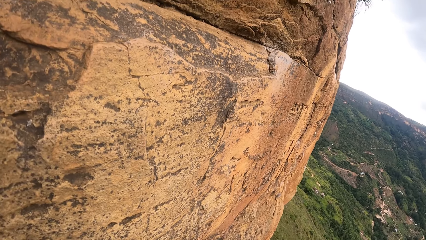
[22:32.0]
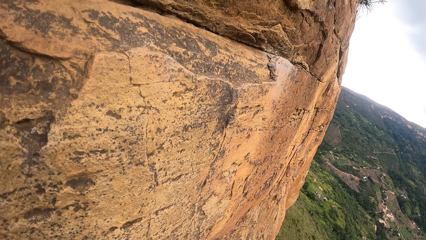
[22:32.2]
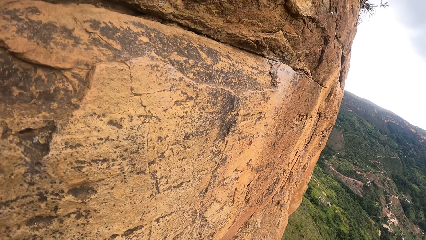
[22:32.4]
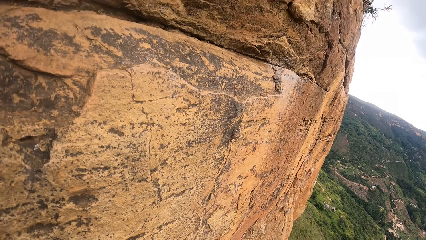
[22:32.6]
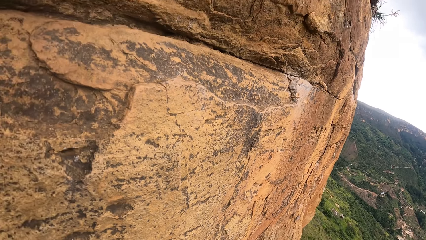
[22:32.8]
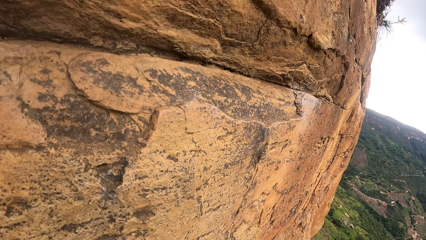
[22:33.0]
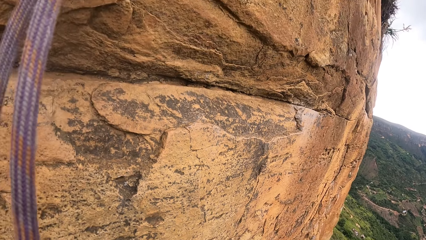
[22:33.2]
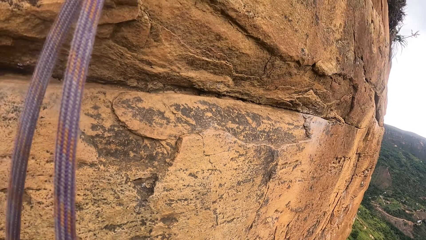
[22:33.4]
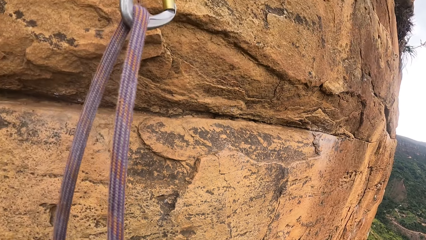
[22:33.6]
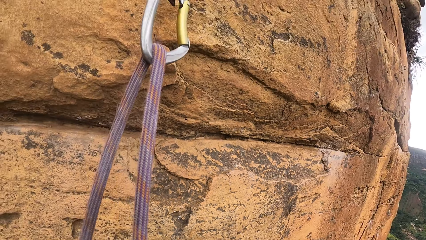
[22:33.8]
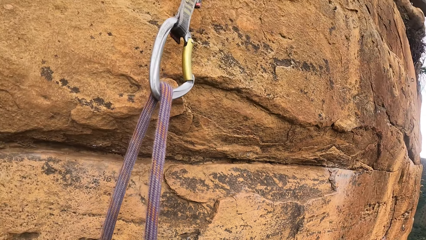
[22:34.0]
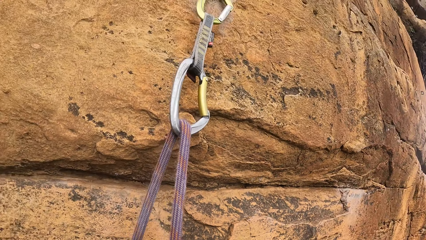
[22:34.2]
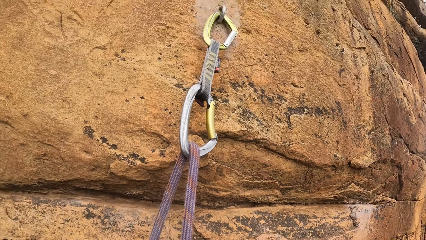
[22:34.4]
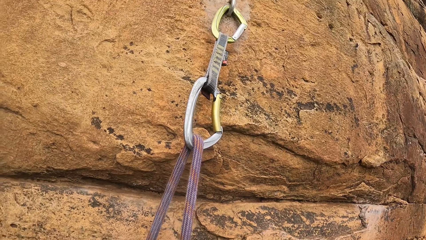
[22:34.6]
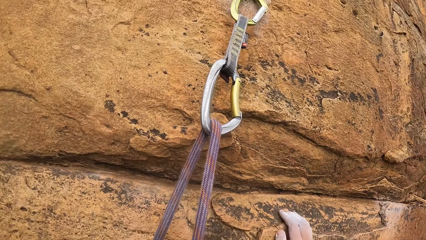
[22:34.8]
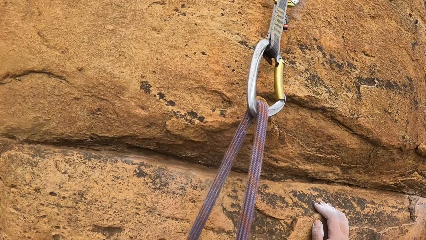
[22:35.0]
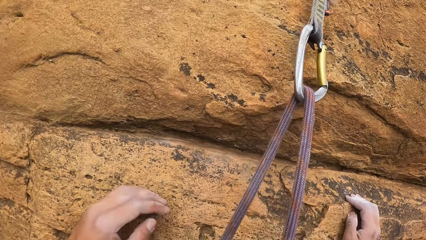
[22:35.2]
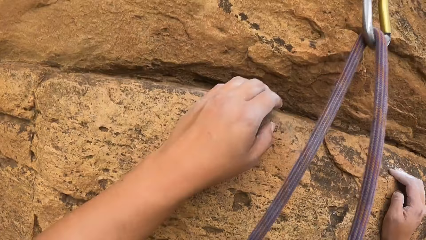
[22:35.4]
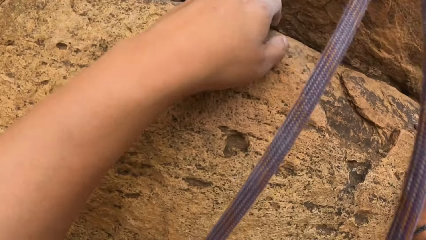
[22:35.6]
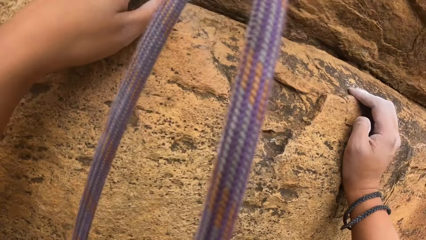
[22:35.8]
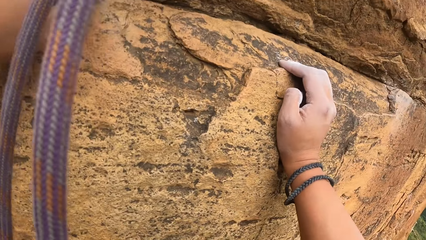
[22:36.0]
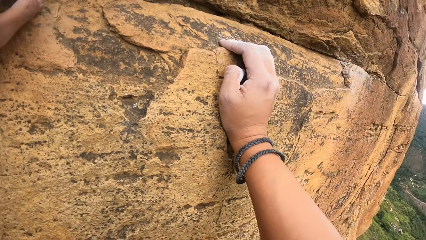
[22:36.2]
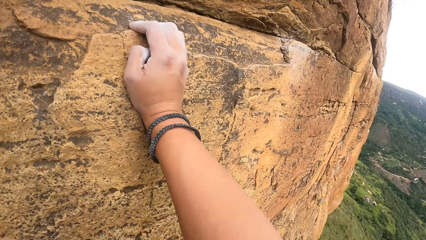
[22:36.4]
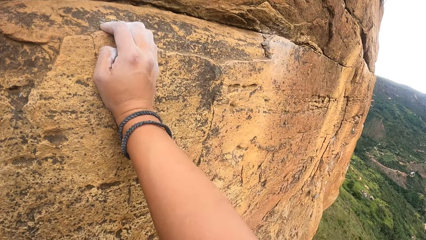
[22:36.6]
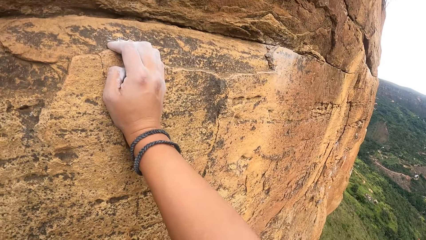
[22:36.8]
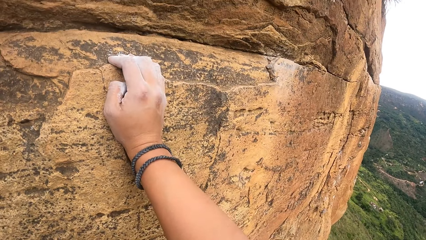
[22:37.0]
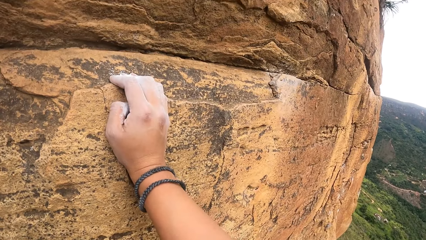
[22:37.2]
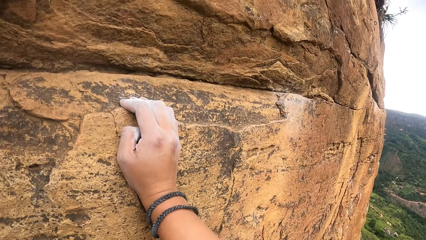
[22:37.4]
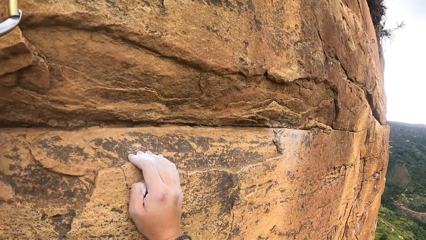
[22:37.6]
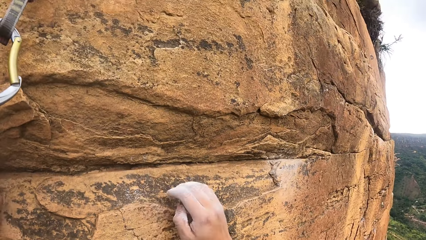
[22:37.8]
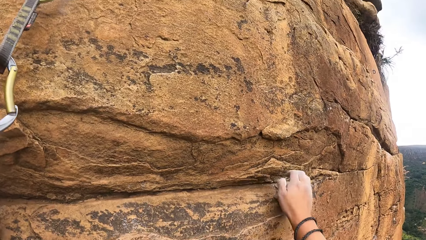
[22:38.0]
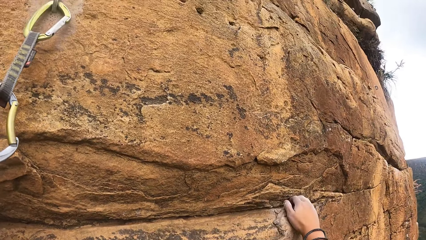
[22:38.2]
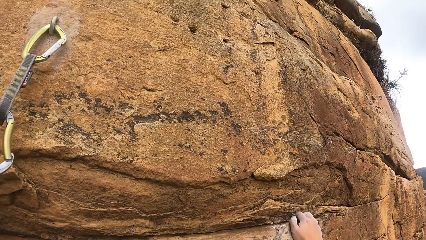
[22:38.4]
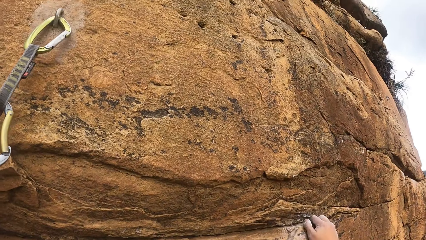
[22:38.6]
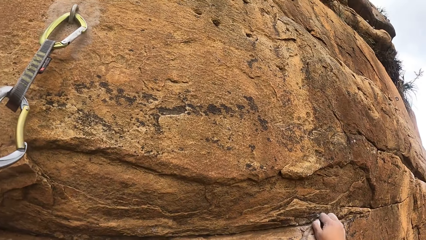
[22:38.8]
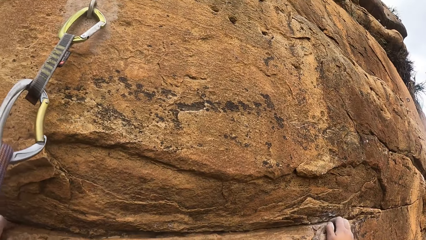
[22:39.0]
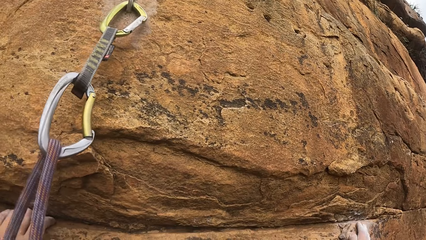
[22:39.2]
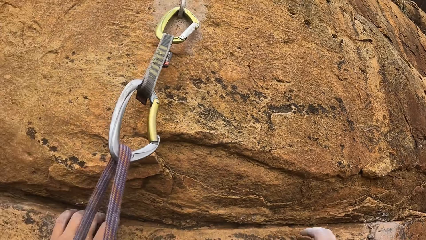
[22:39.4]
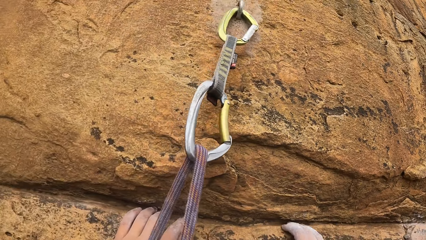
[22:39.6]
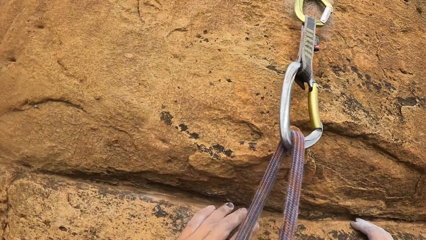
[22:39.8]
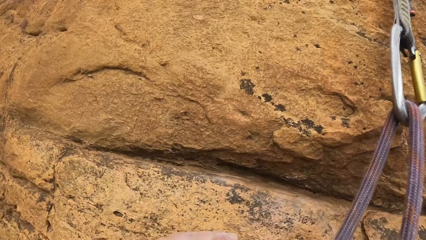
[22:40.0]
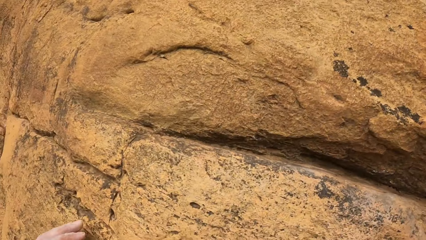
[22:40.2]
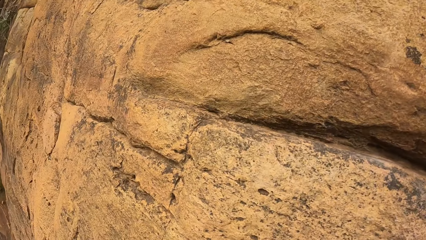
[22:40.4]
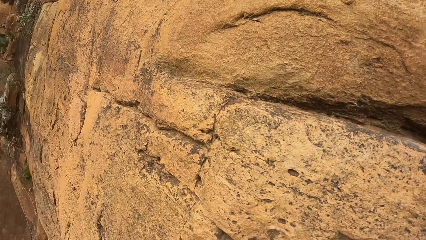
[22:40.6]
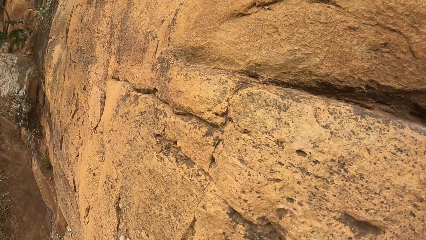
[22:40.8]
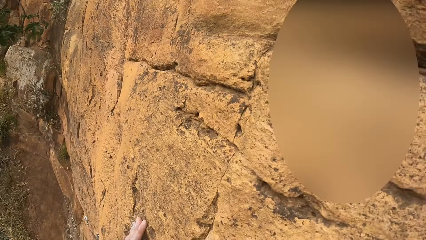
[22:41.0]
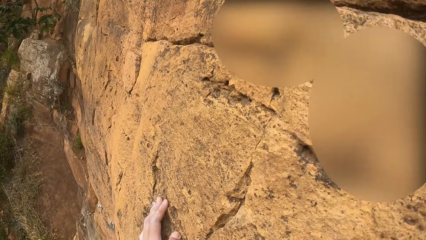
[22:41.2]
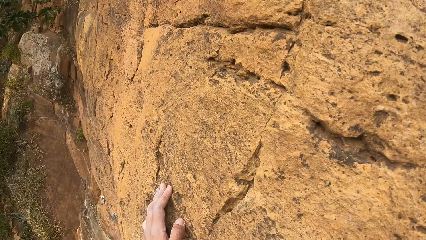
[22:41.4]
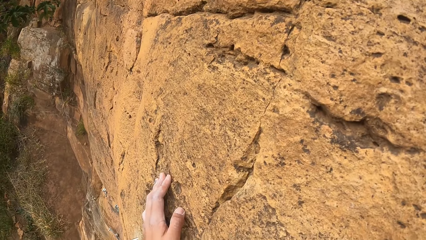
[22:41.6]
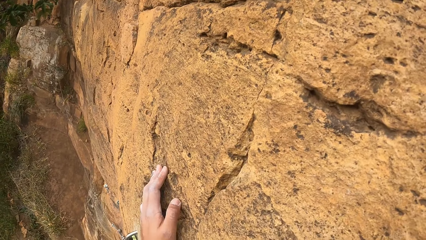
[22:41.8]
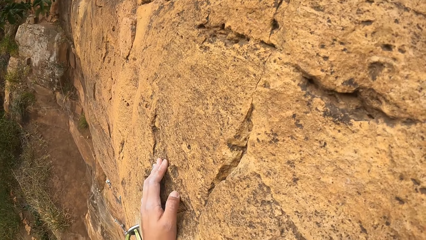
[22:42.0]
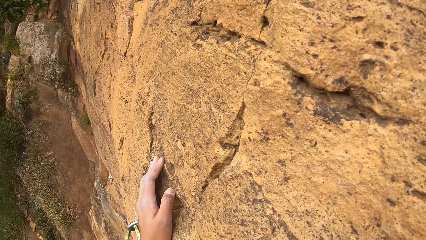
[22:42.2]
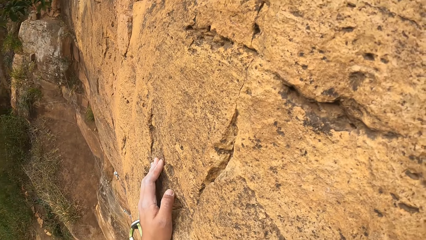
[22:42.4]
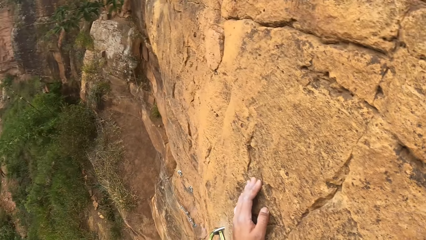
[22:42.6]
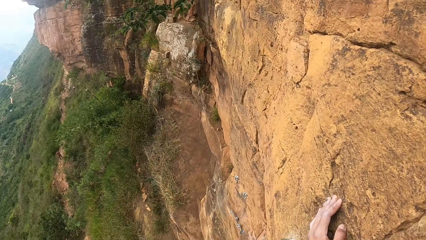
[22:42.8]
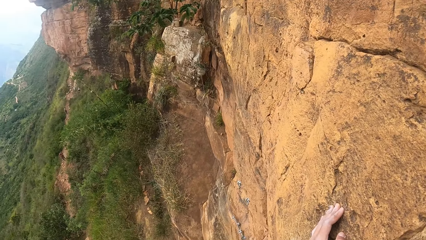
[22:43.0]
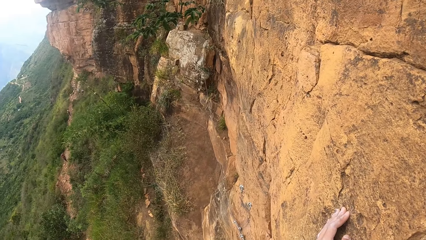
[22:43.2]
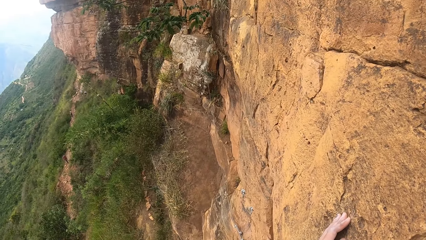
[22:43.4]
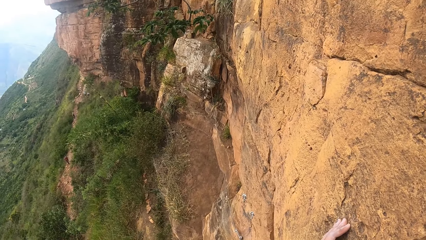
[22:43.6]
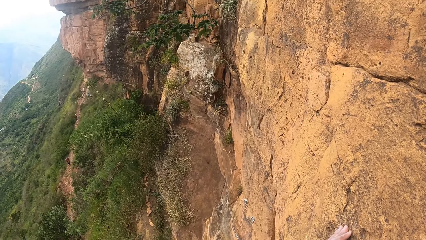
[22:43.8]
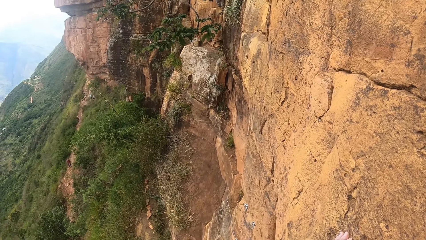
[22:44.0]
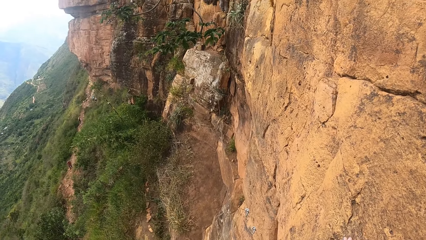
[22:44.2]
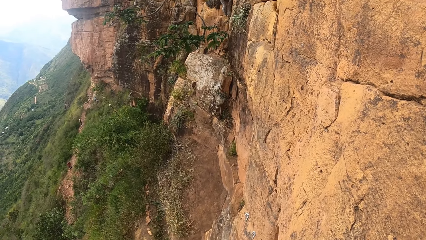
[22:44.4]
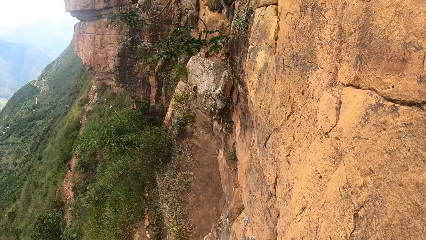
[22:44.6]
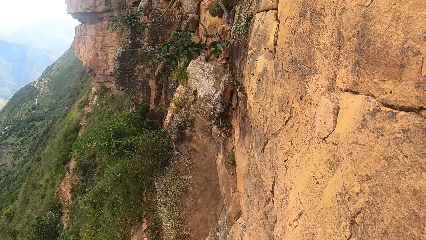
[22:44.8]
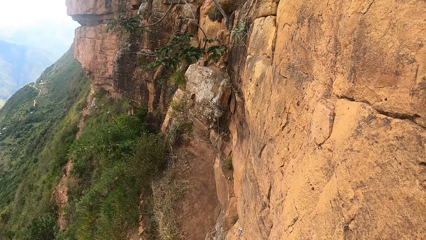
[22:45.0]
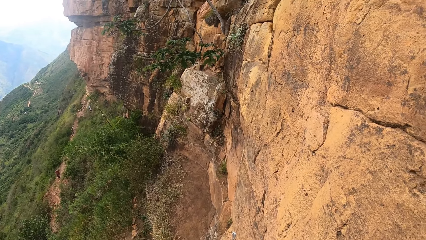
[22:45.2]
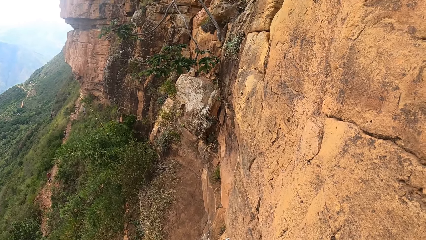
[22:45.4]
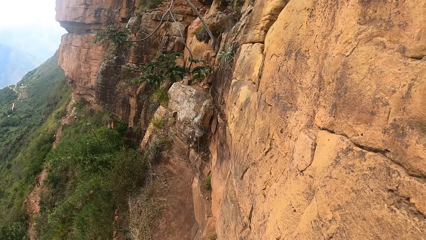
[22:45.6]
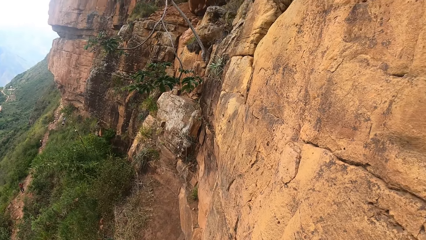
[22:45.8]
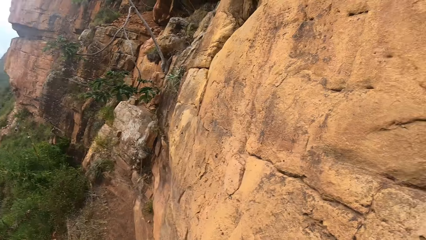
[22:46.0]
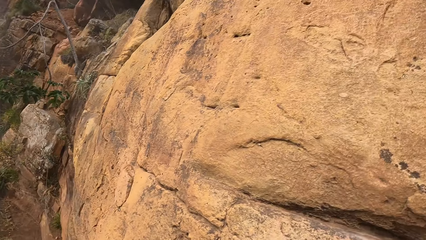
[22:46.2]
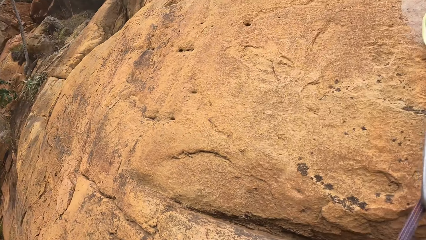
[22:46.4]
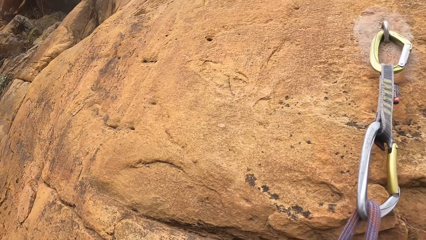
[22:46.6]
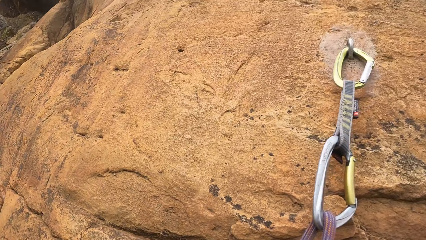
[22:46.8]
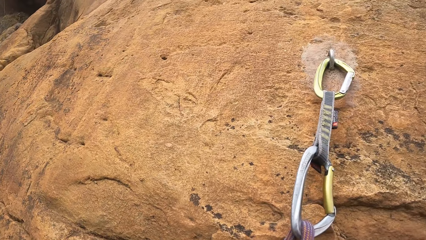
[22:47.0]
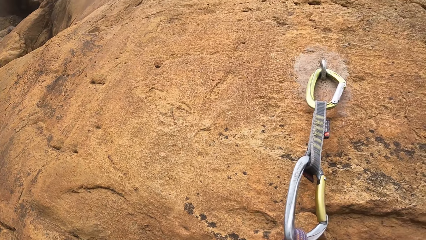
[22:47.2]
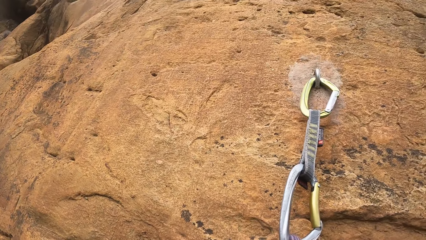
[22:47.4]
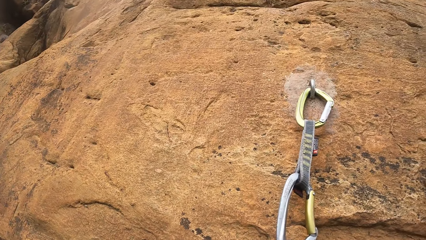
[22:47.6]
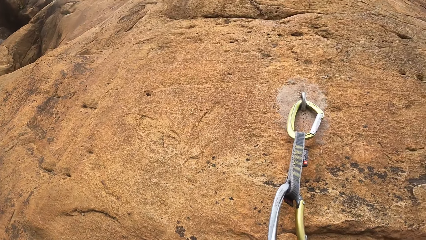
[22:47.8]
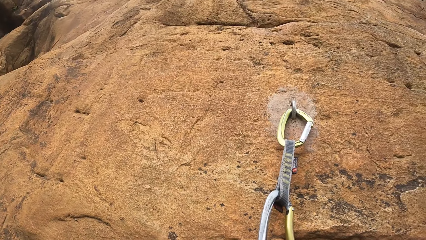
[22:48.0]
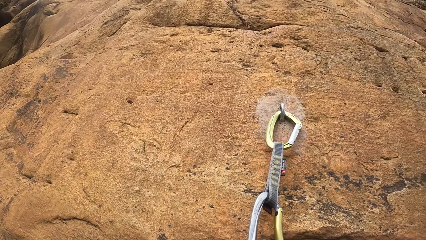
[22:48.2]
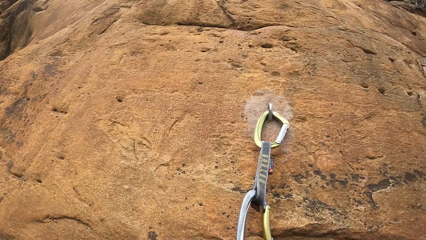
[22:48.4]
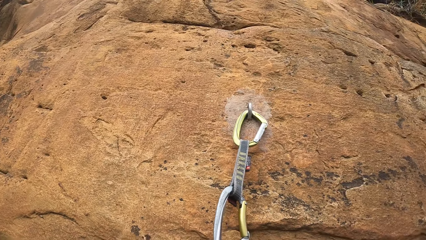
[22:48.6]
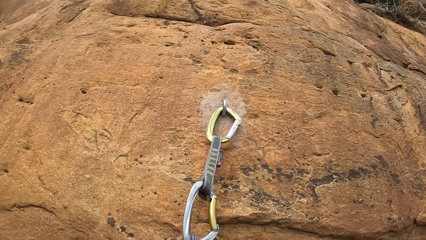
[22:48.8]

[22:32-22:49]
The camera wearer adjusts the hands on the rock mountain. They hold the rock with both hands and look around the compound. They adjust the hand on the rock mountain and look around the compound. They look around.
